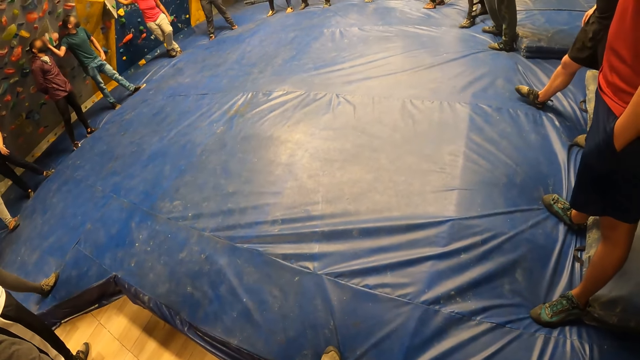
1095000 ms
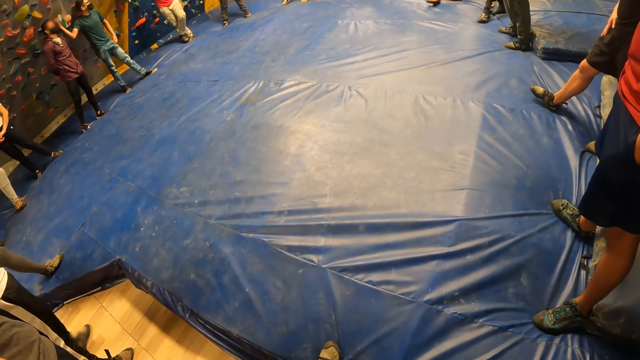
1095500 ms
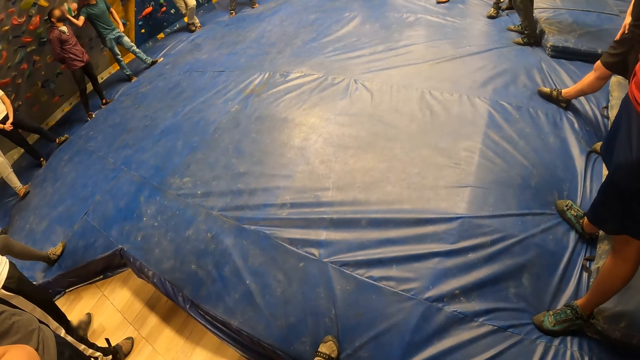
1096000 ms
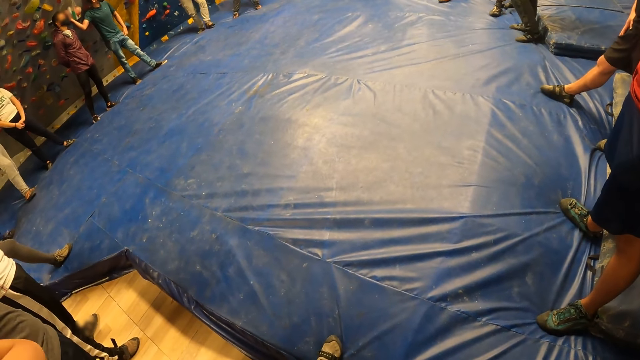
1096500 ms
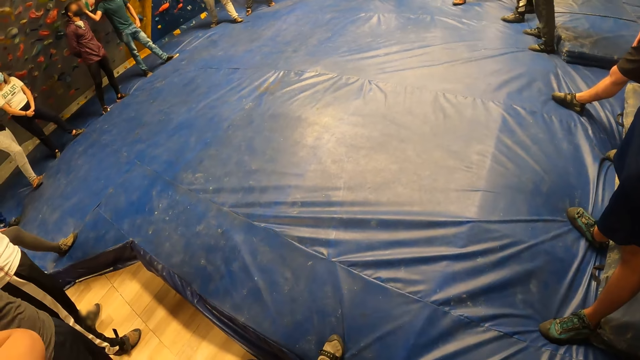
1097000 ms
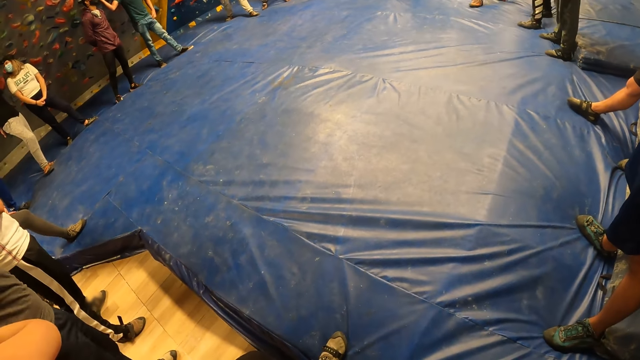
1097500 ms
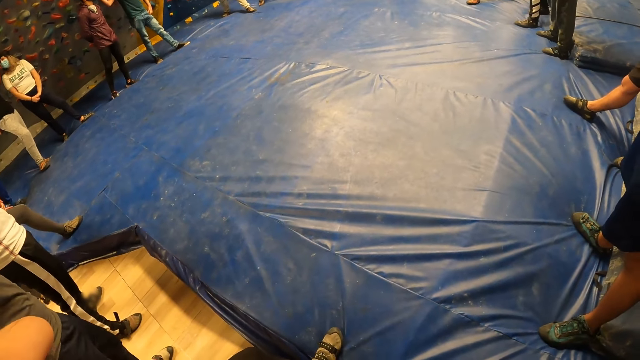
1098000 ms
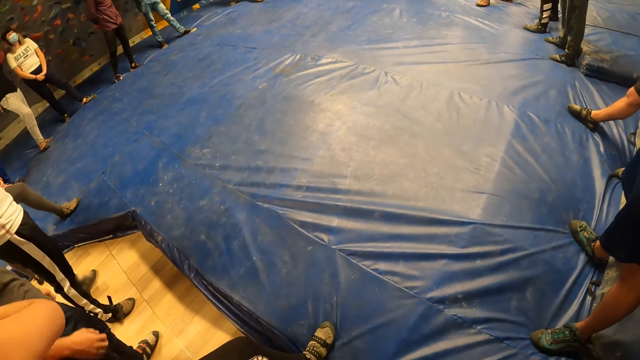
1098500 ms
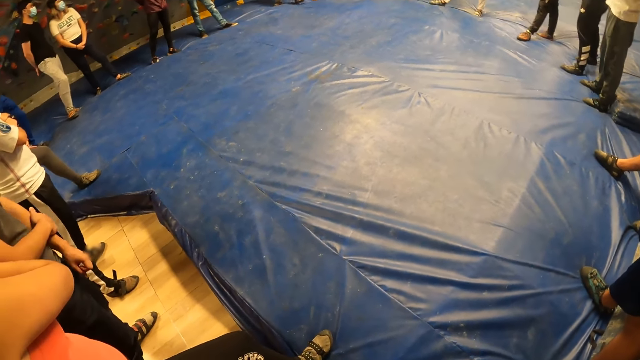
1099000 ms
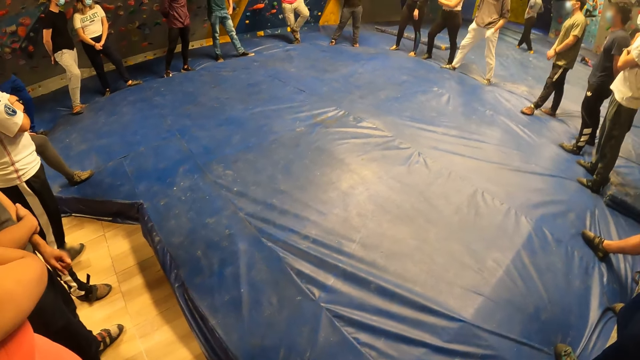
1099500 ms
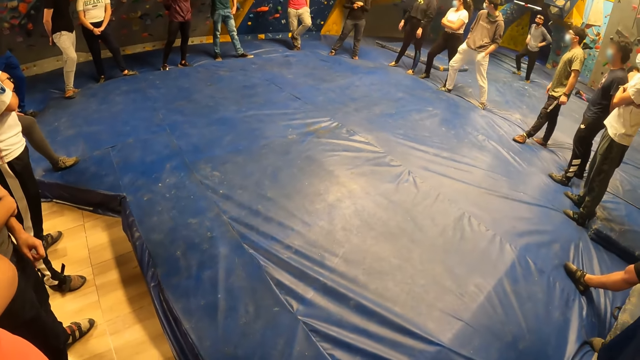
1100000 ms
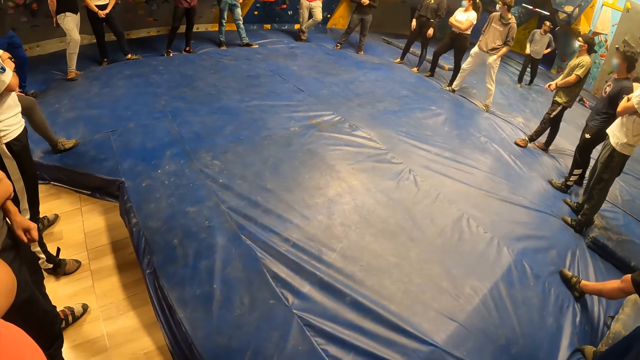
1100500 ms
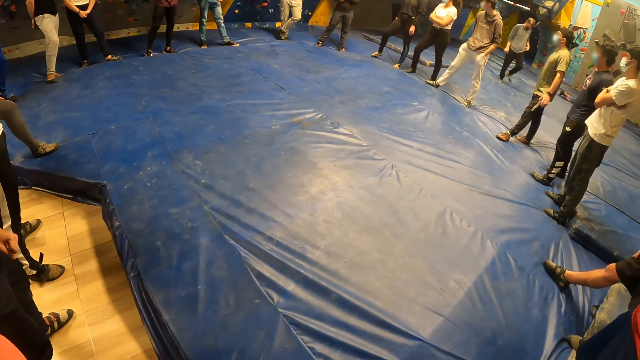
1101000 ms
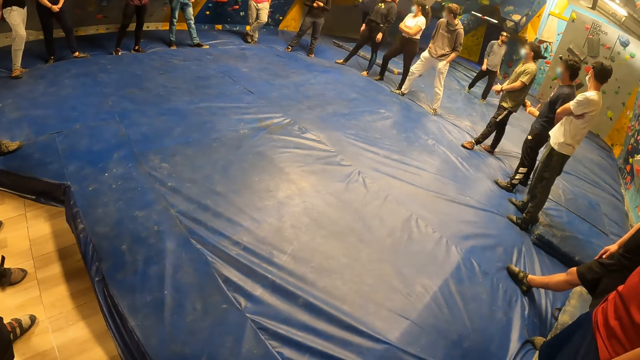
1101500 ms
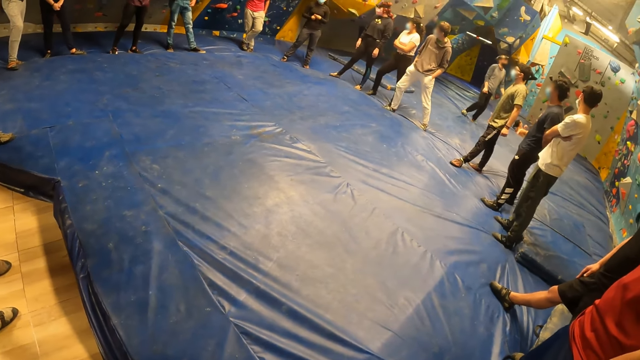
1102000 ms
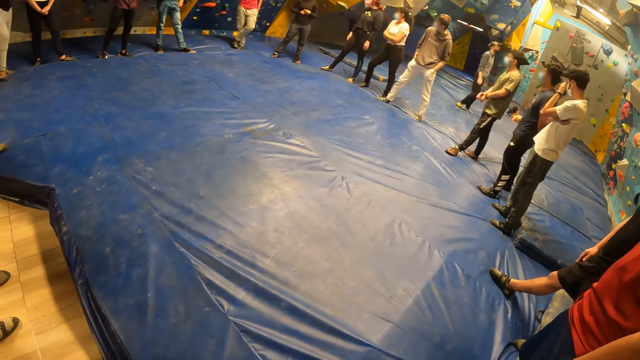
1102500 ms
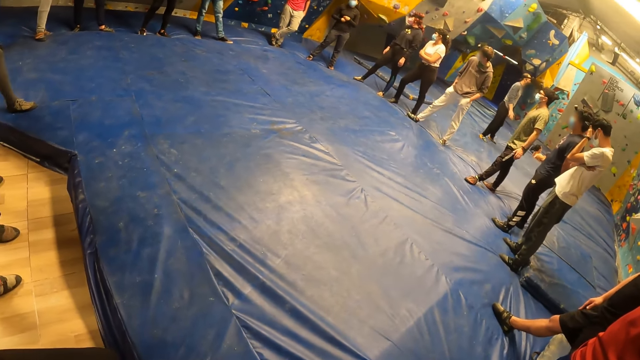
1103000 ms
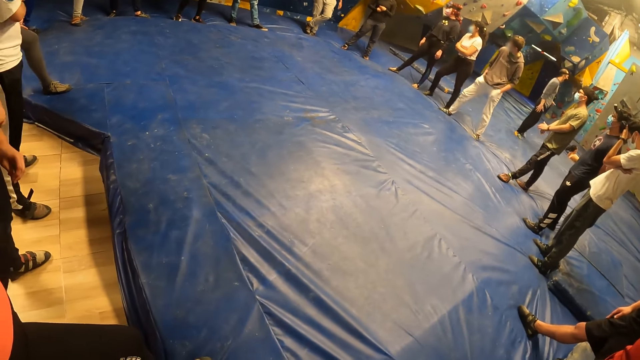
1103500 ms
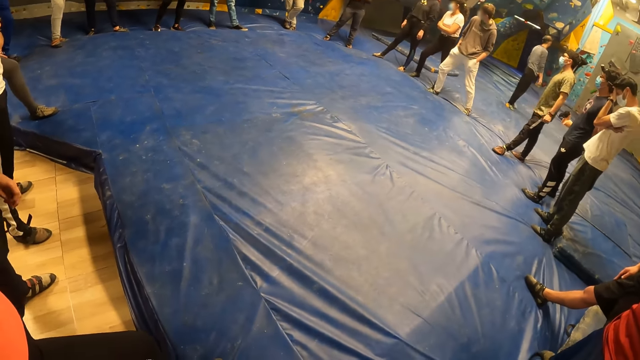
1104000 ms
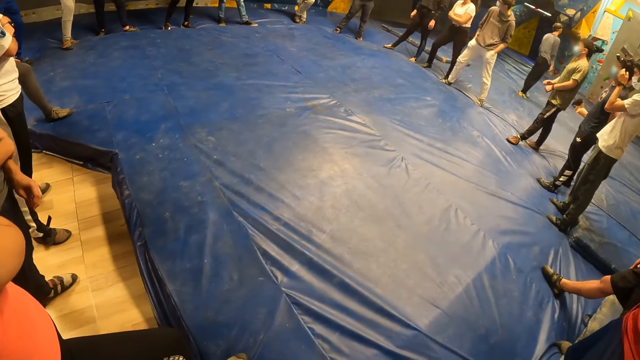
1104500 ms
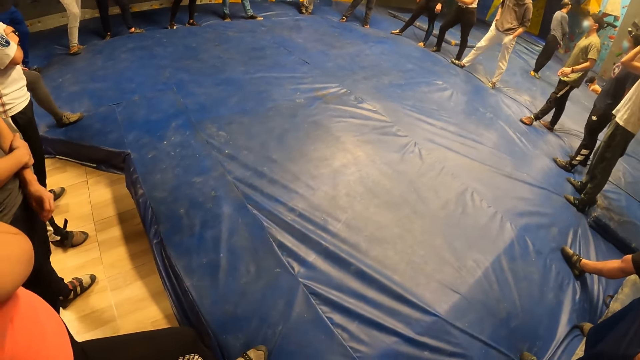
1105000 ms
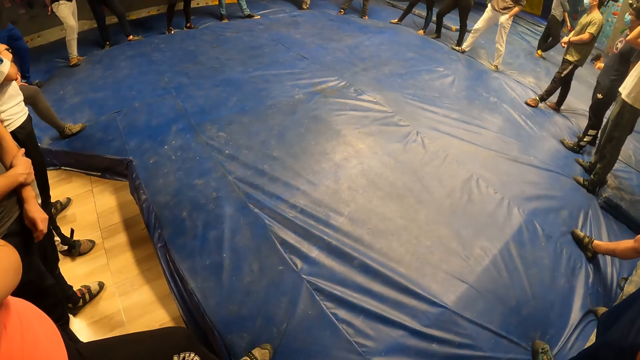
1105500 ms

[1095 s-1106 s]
The camera wearer looks around.

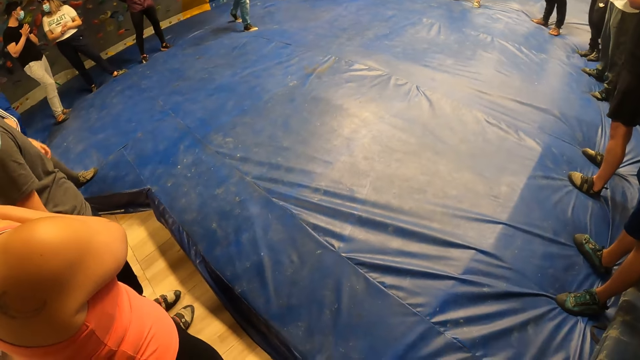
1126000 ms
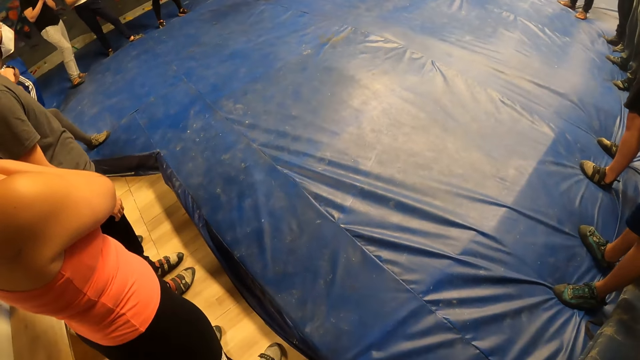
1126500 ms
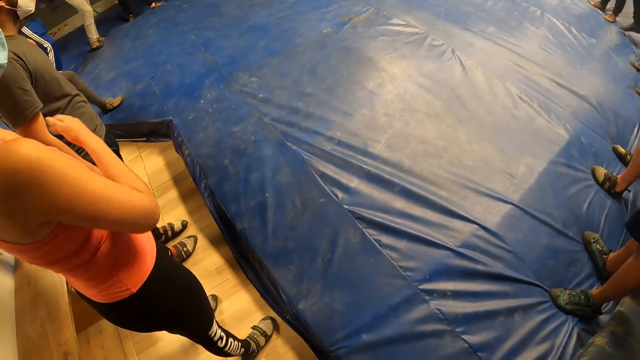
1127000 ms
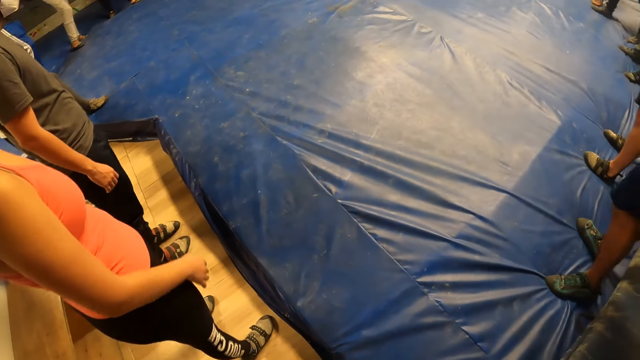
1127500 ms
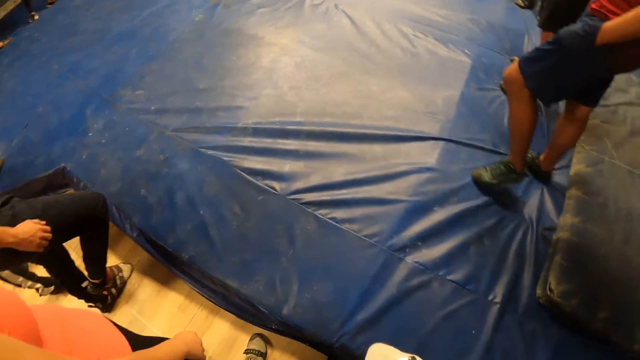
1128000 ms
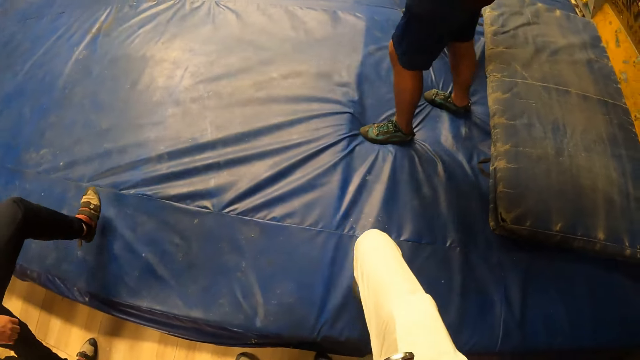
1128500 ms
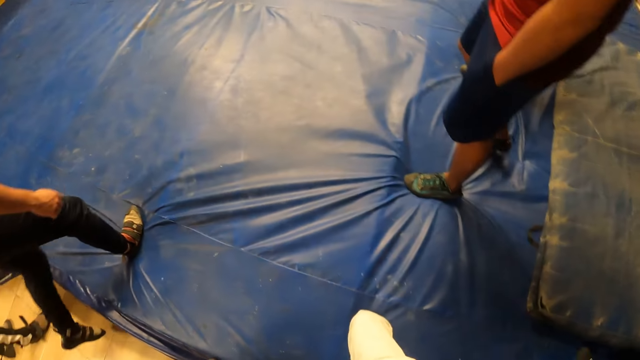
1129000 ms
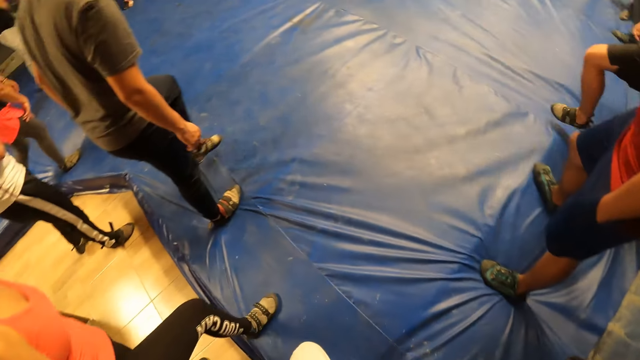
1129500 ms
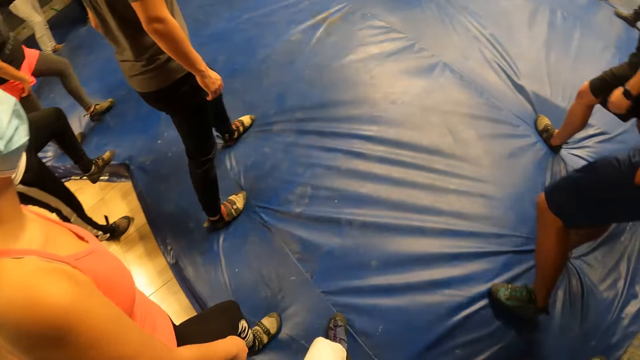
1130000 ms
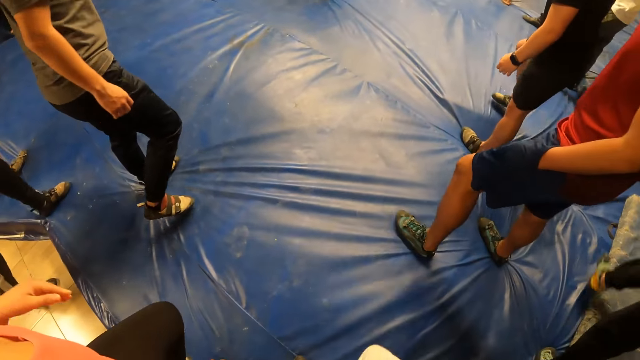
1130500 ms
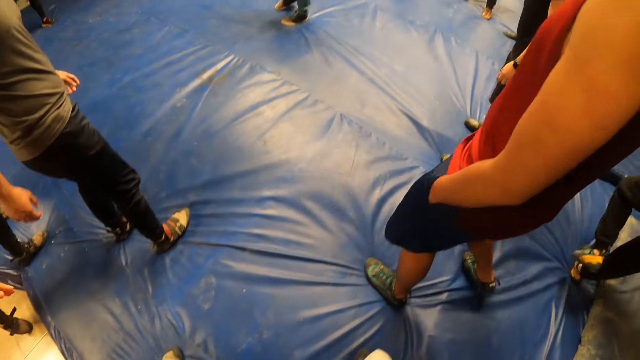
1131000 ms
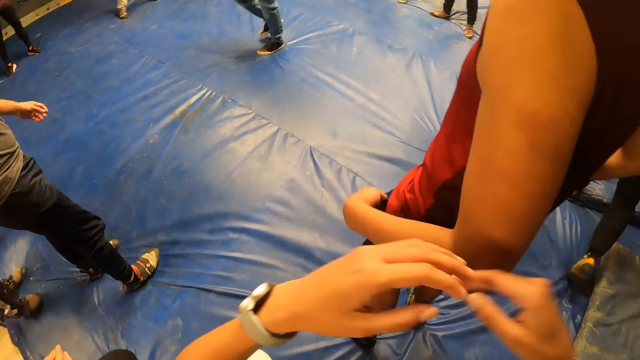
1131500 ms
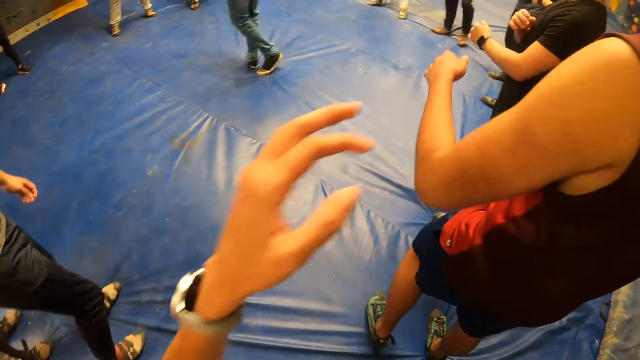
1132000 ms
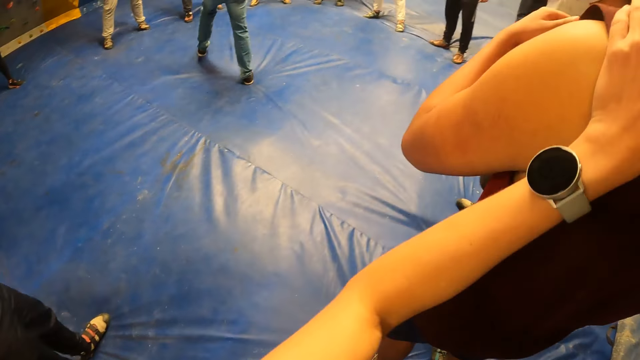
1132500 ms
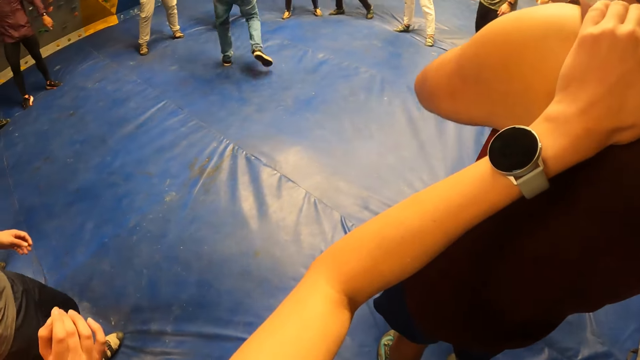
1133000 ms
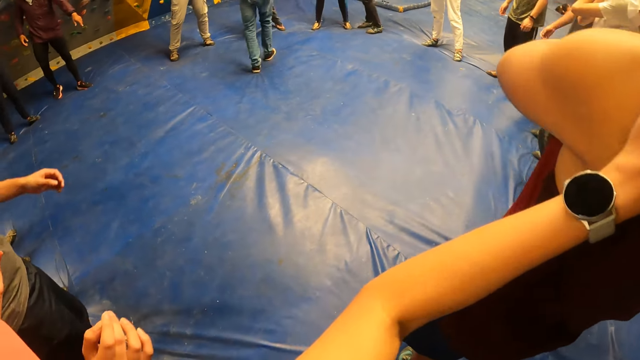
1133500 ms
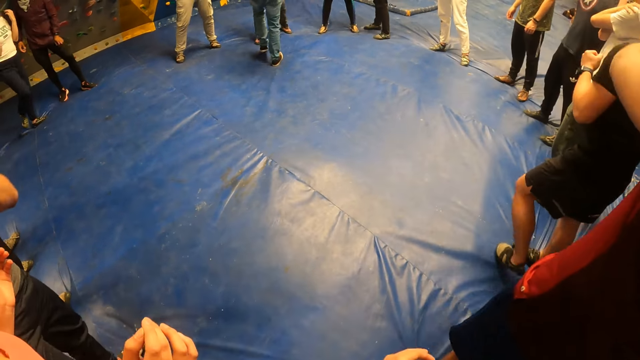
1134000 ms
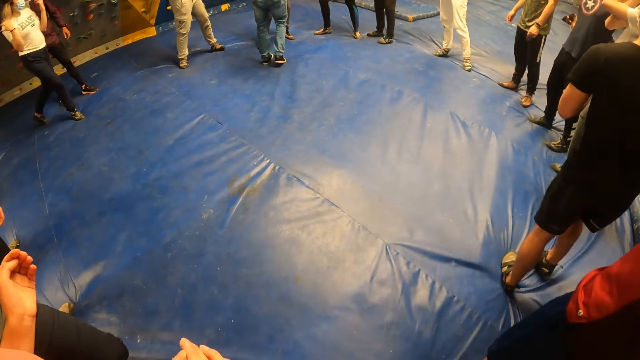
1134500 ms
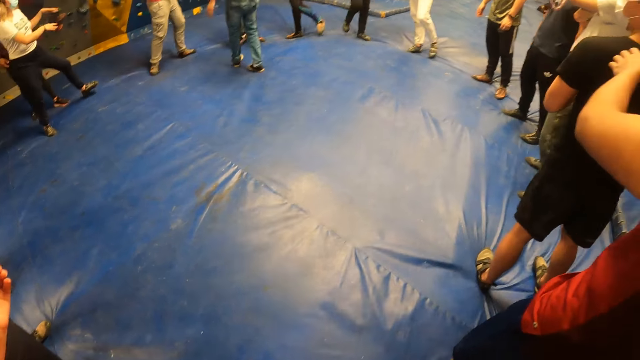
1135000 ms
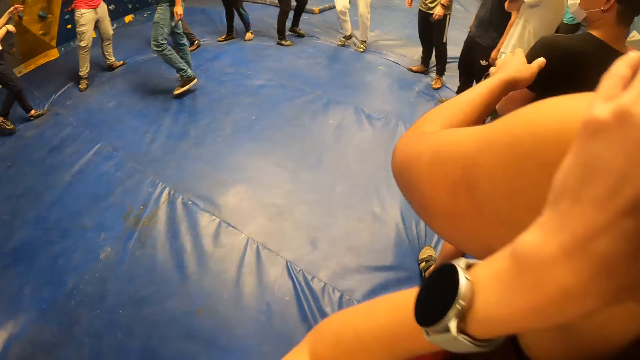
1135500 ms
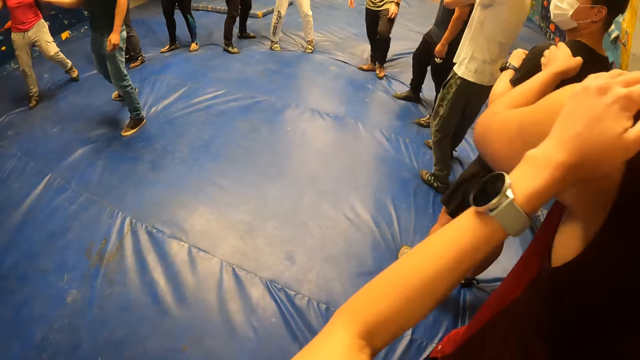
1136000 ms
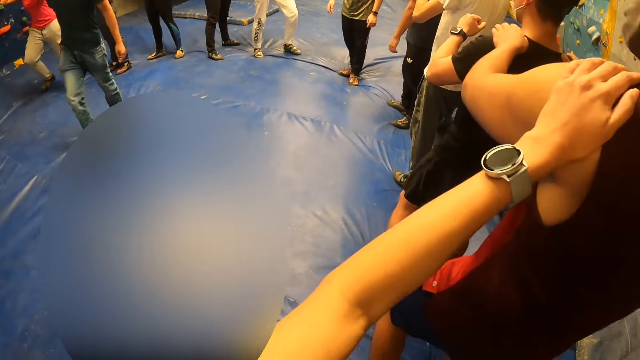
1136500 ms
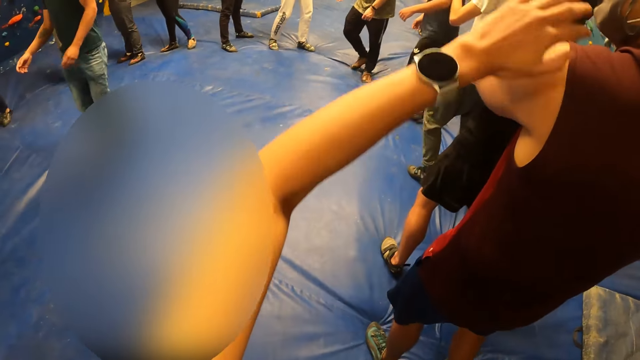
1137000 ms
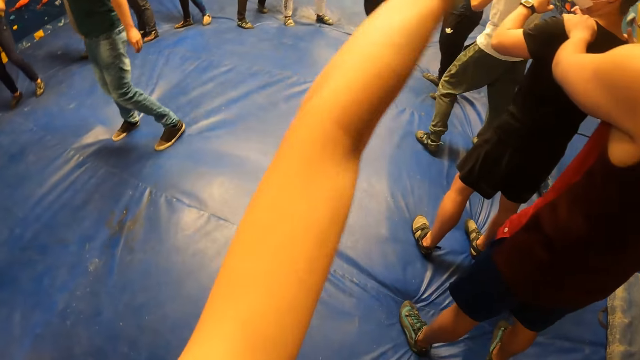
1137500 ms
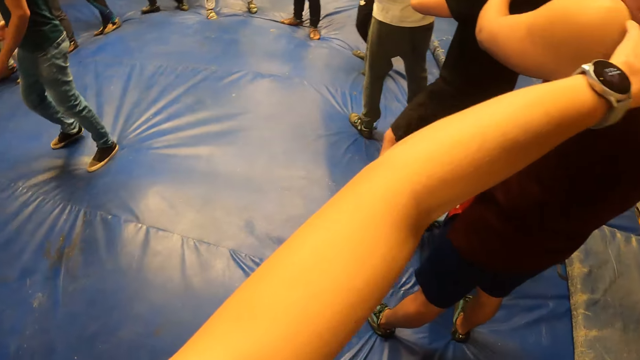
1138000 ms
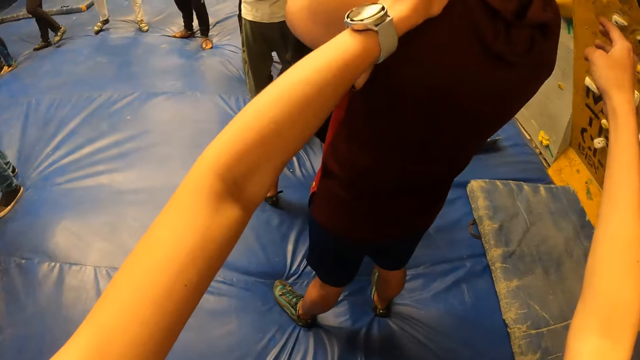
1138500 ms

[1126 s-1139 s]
The camera wearer looks down. He walks with a group of people on a crash pad. He holds a man's shoulder with his left hand. He holds the man's shoulder with his left hand again. He interacts with the group of people.
